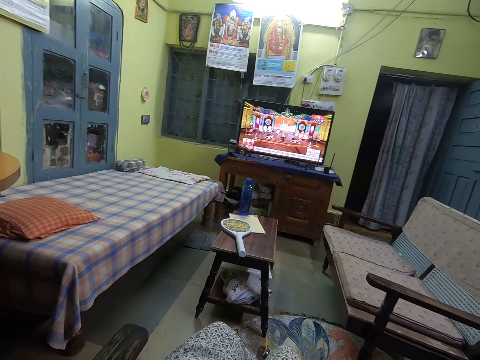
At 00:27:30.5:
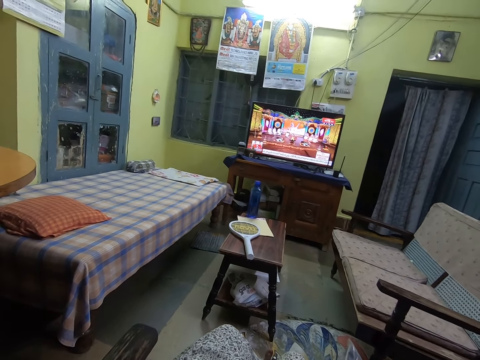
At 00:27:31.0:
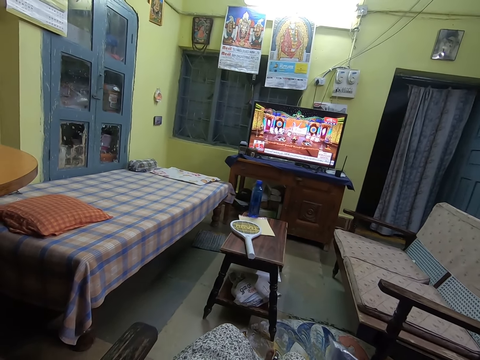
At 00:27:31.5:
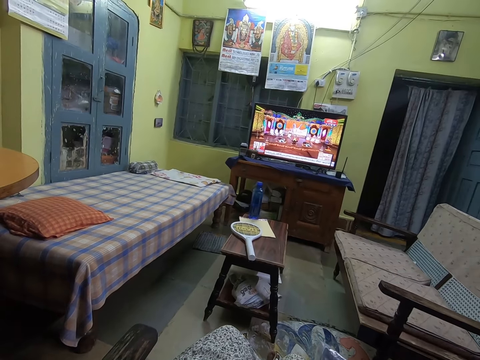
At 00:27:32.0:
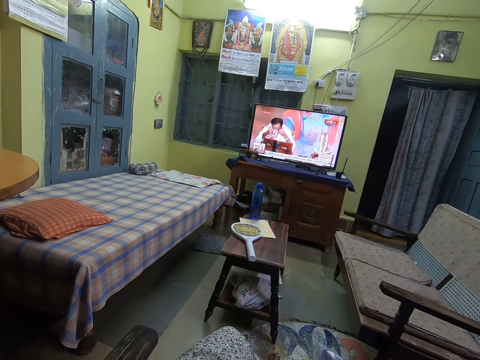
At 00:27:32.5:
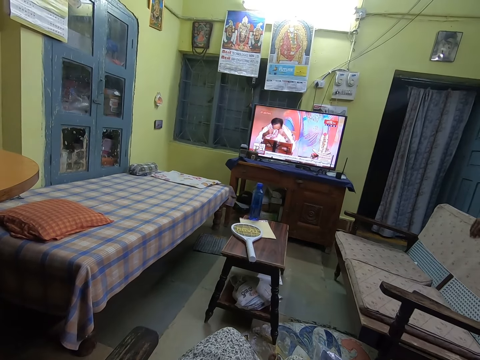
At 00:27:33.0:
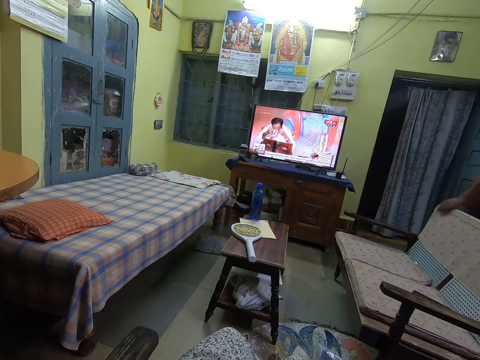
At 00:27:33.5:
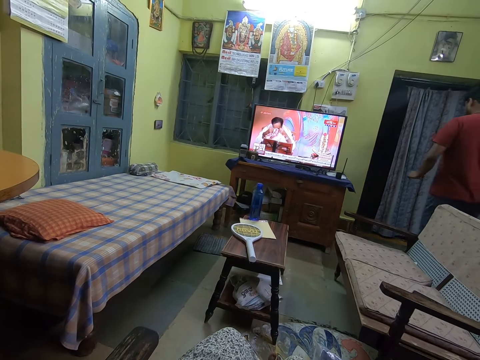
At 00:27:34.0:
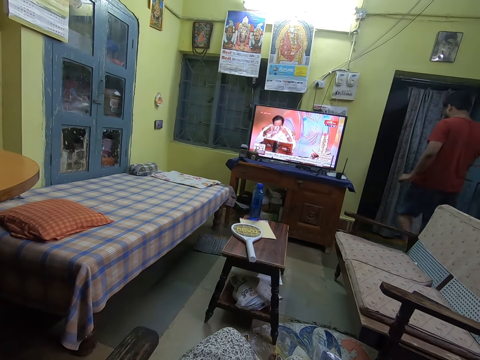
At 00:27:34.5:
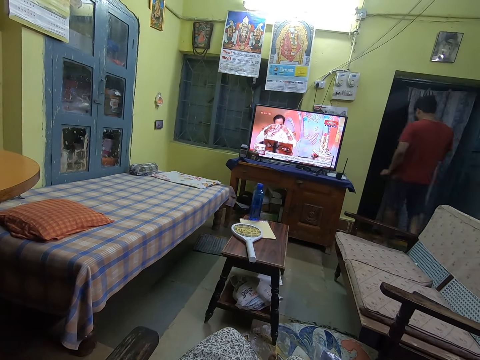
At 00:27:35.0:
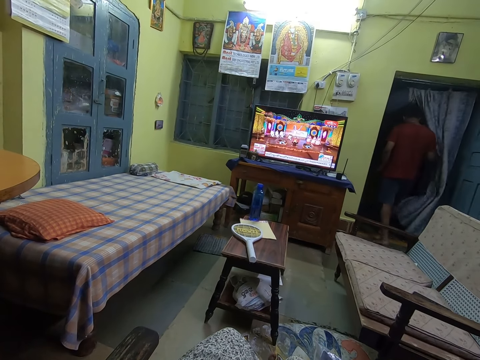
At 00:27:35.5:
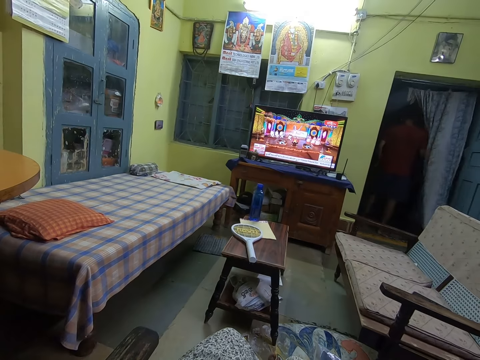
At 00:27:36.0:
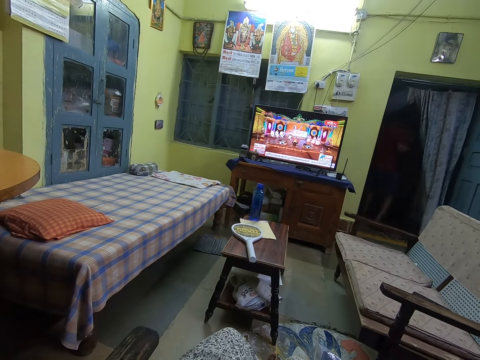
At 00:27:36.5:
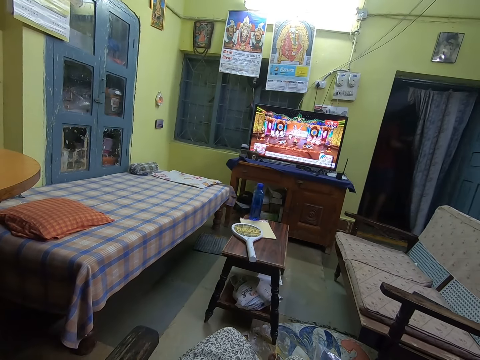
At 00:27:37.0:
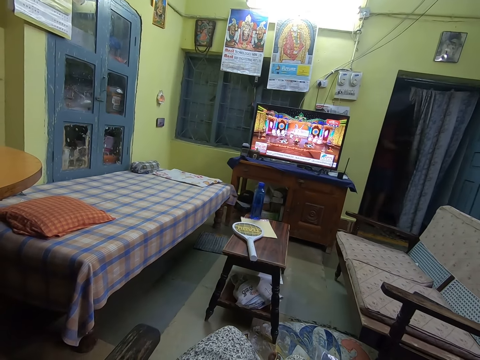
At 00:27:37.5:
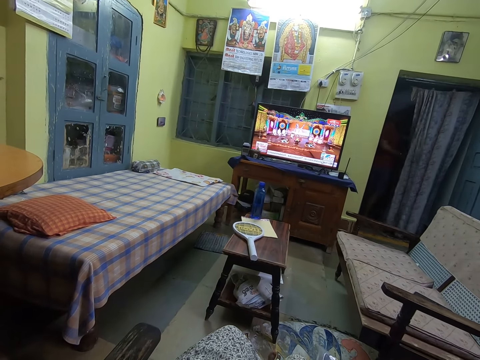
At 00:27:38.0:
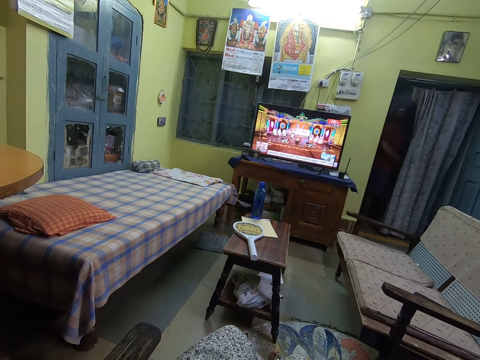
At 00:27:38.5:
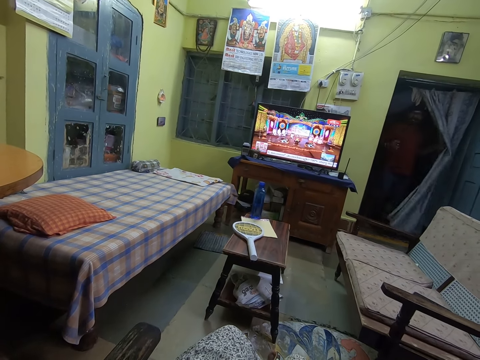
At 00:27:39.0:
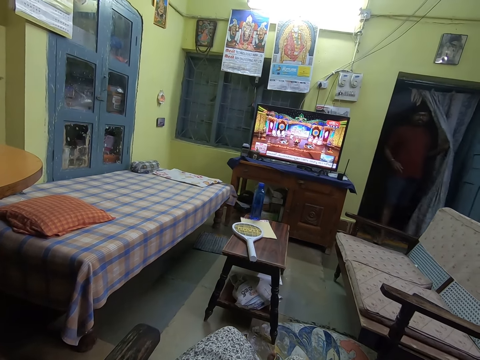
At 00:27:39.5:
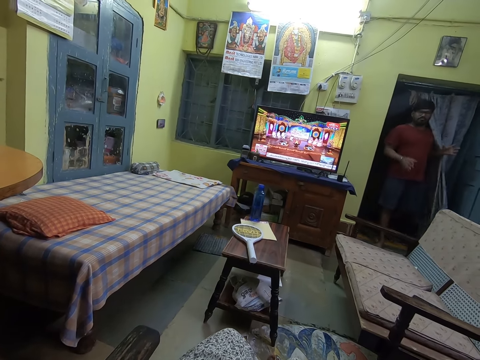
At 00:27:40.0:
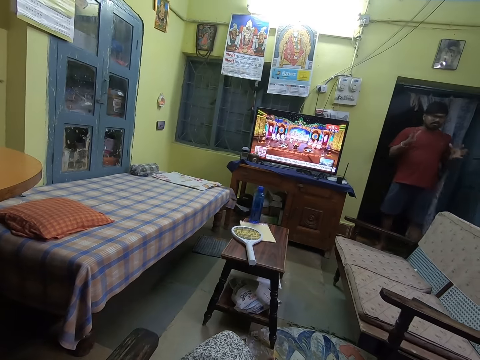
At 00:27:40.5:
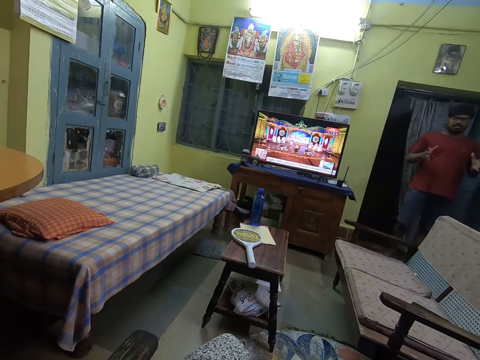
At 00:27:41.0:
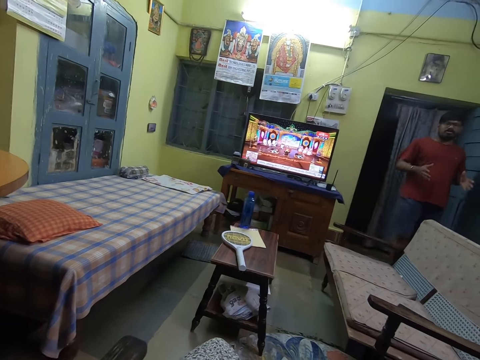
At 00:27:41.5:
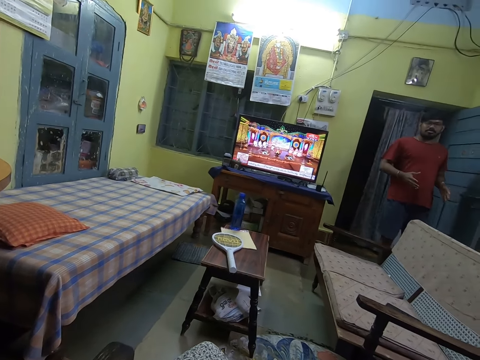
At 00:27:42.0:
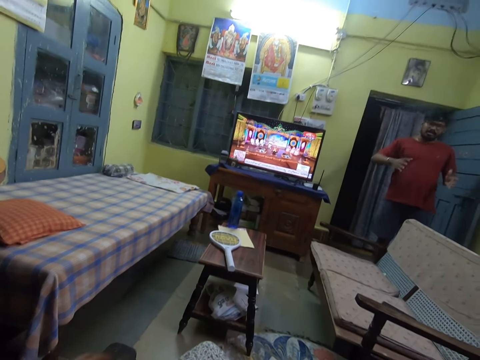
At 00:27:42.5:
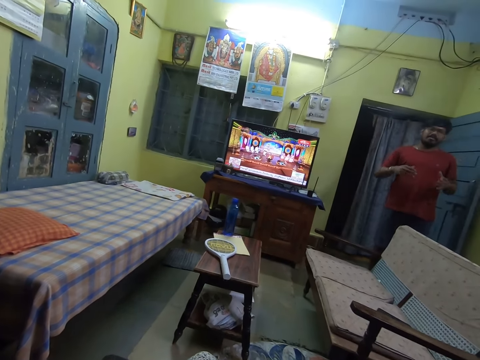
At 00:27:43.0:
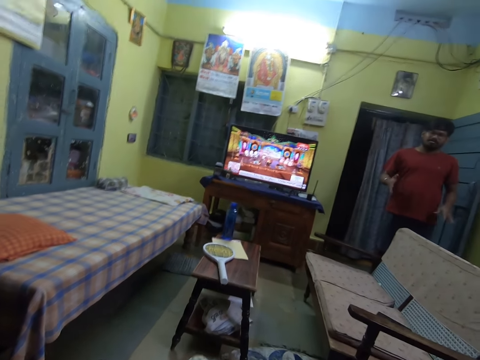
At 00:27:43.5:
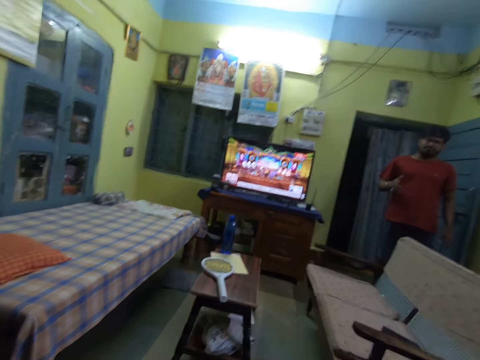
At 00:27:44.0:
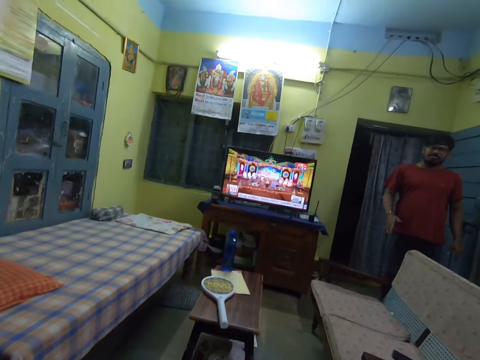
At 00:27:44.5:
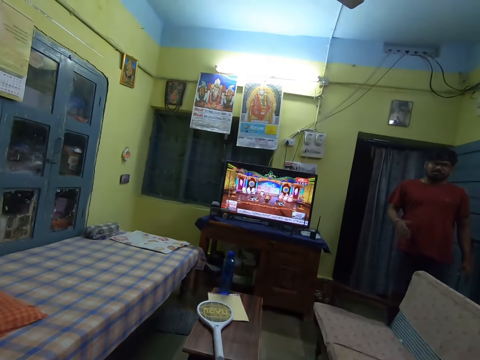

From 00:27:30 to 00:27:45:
The camera wearer holds a plastic bag with her left hand. A man drops a black purse or phone on a chair with his left hand. The man walks out of the living room of the apartment. The man converses with the camera wearer.

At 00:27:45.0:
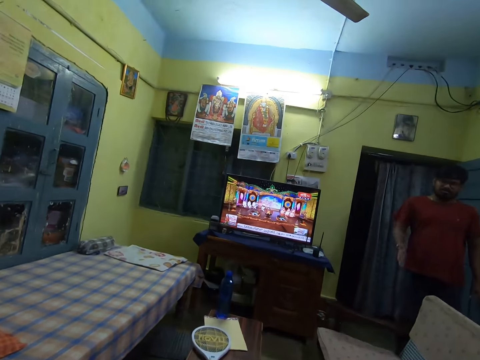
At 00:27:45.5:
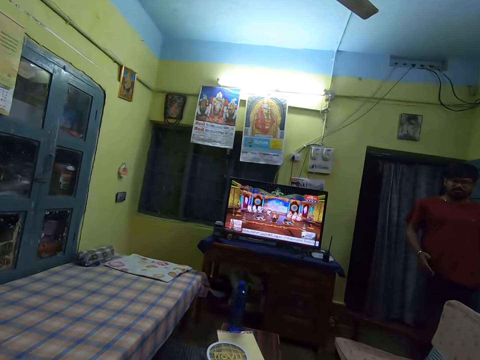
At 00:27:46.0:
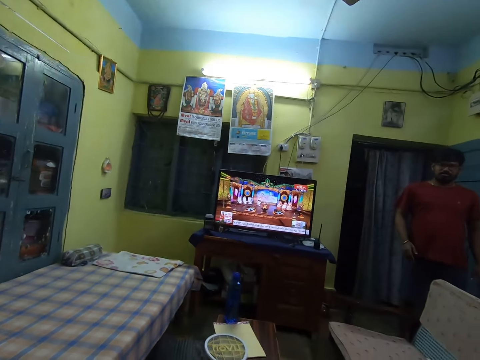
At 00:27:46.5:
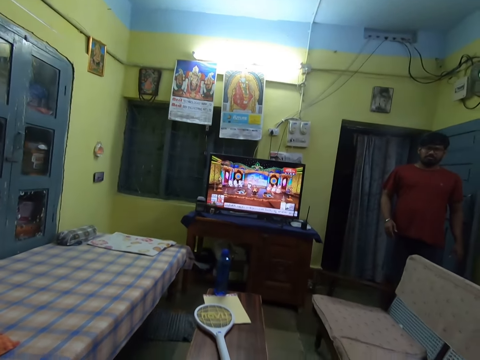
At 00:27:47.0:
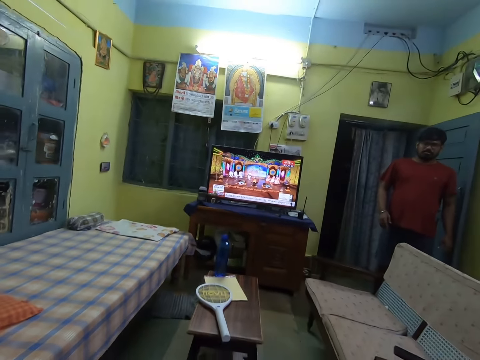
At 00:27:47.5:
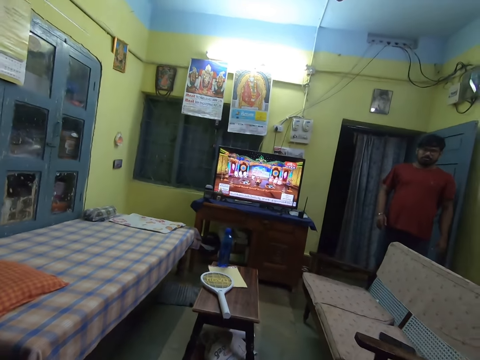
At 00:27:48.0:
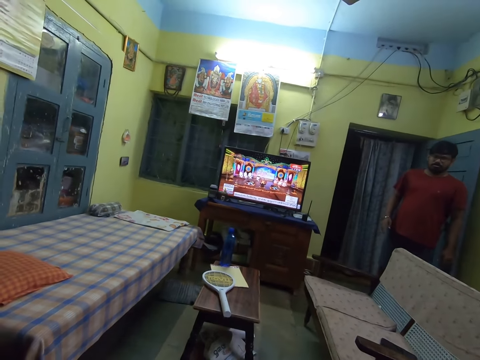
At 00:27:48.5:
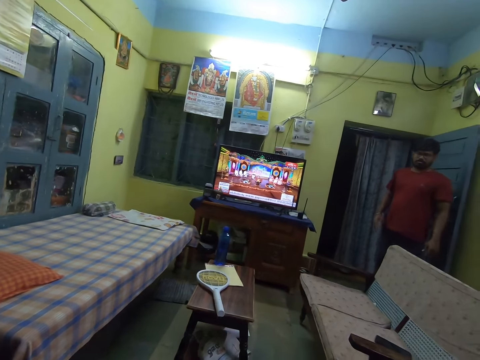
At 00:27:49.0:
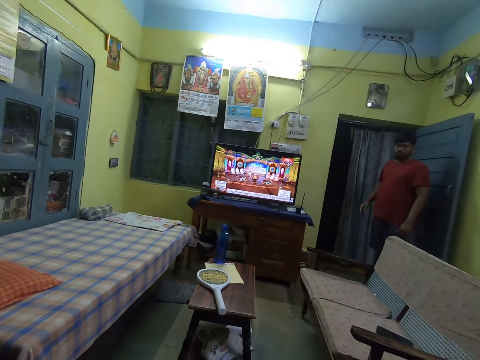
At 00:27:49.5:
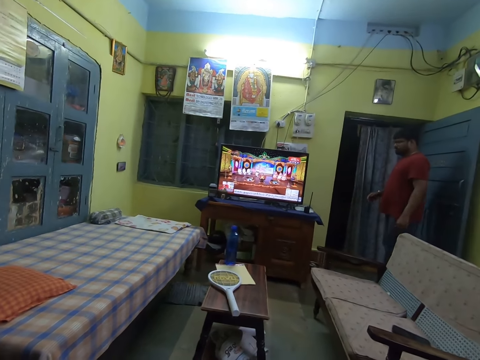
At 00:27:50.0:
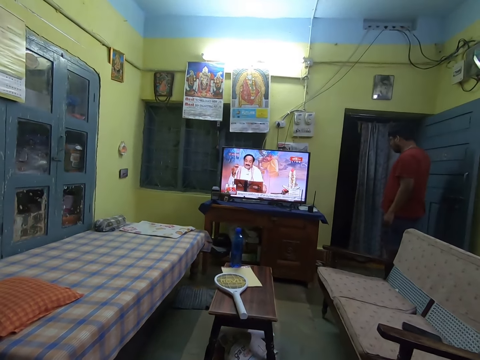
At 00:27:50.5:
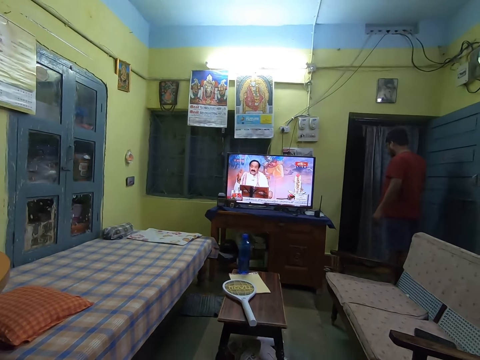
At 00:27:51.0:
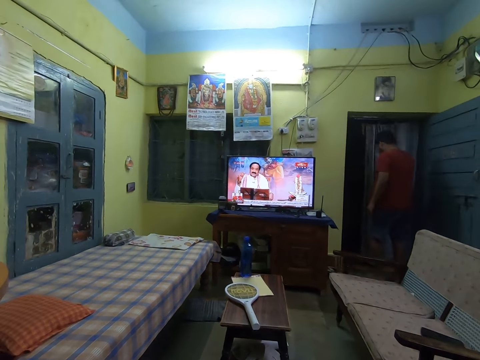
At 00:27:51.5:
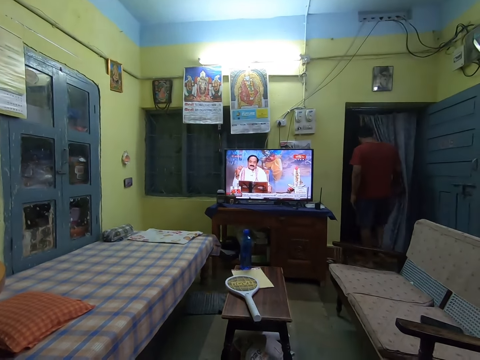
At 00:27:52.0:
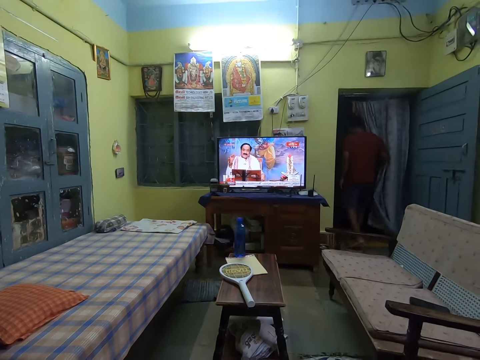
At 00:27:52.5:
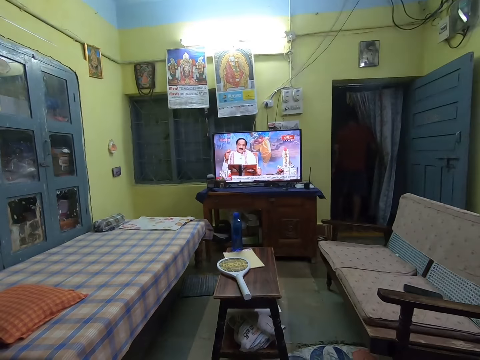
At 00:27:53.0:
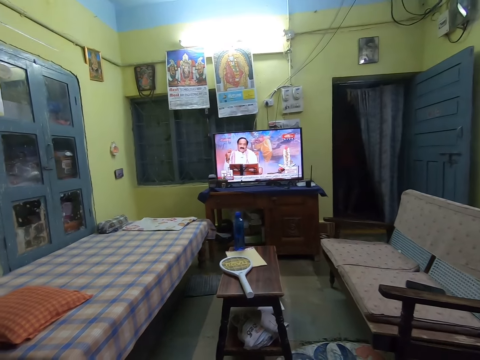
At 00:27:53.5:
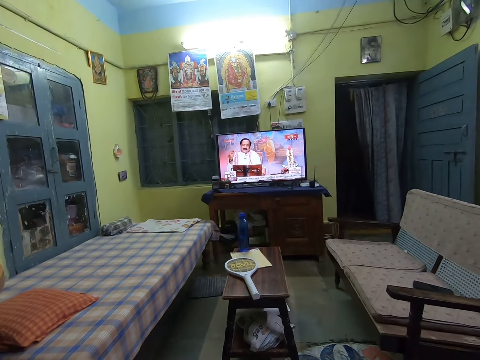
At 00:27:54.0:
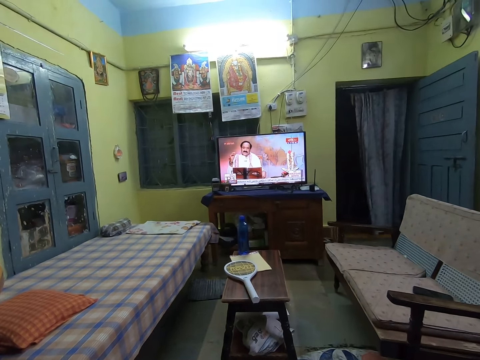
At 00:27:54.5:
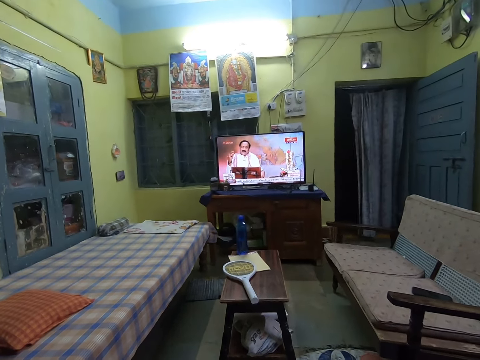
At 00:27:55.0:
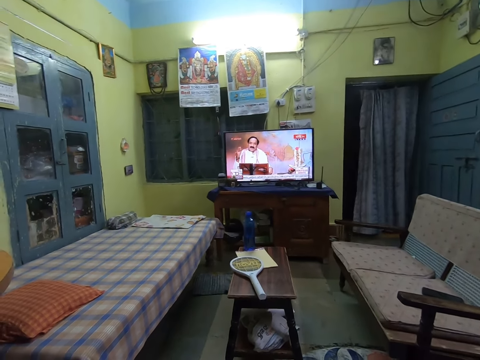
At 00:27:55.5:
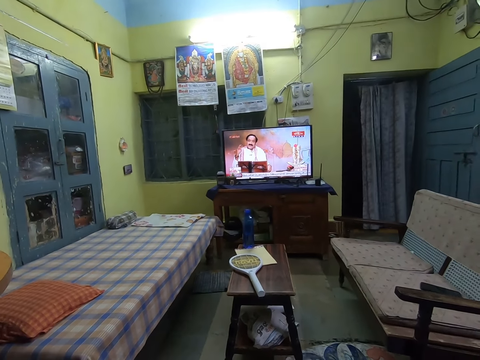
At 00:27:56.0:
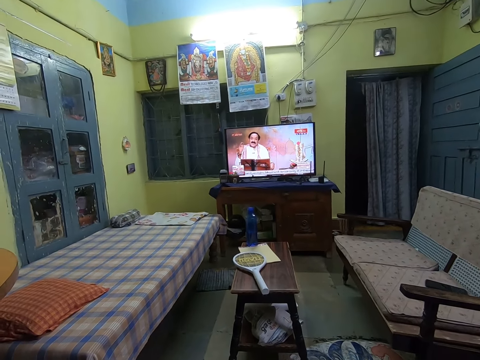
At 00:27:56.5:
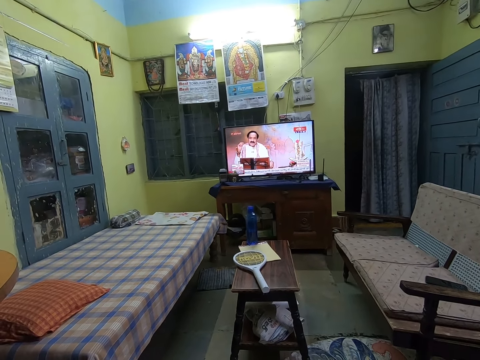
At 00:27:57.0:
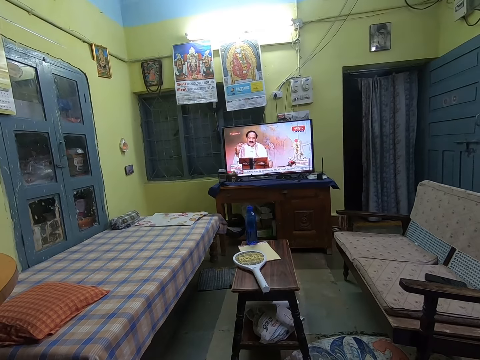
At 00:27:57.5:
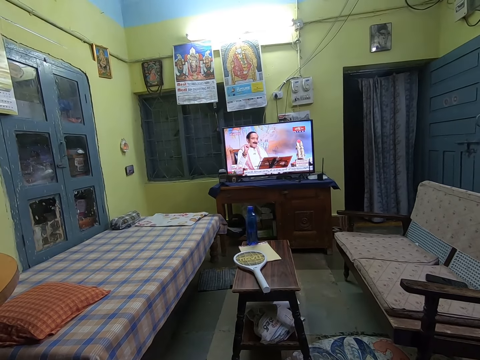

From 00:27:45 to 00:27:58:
The man walks out of the living room of the apartment.
